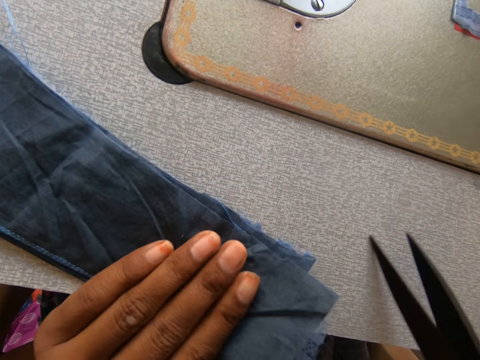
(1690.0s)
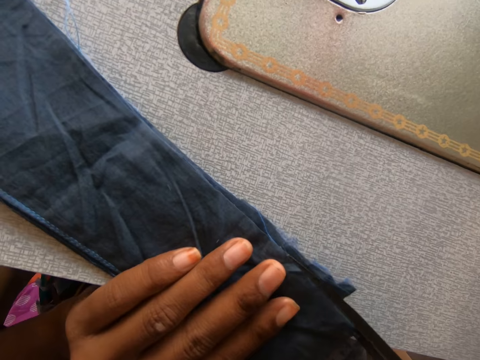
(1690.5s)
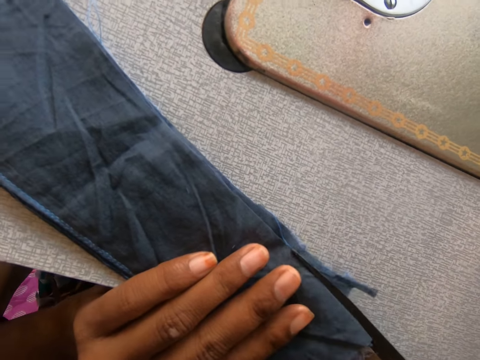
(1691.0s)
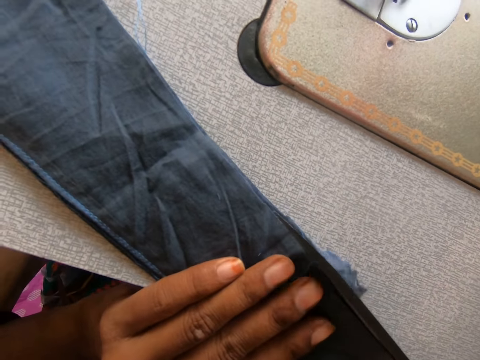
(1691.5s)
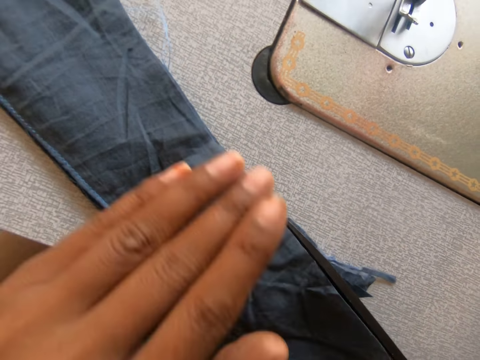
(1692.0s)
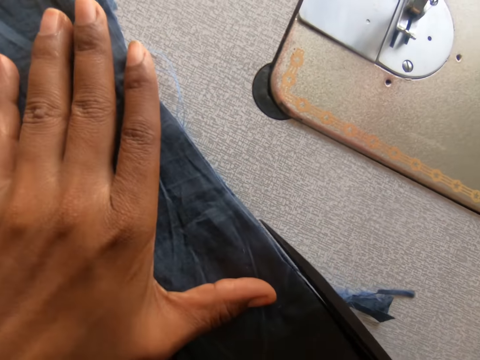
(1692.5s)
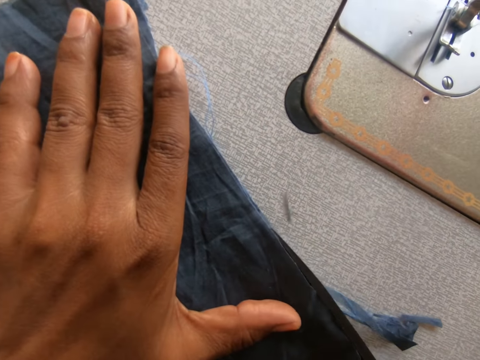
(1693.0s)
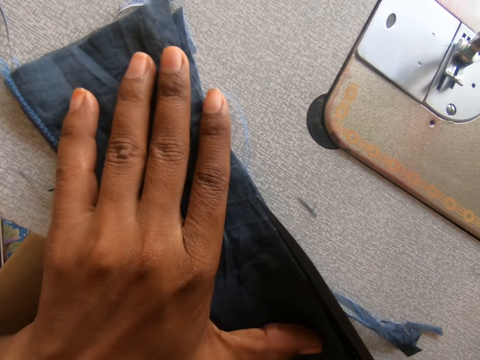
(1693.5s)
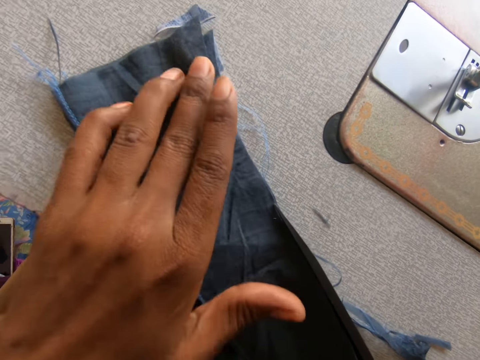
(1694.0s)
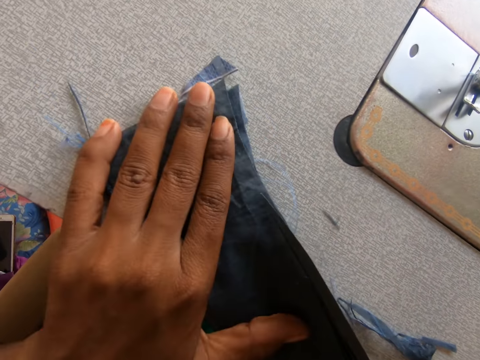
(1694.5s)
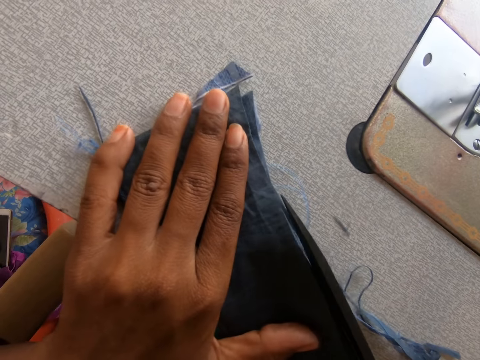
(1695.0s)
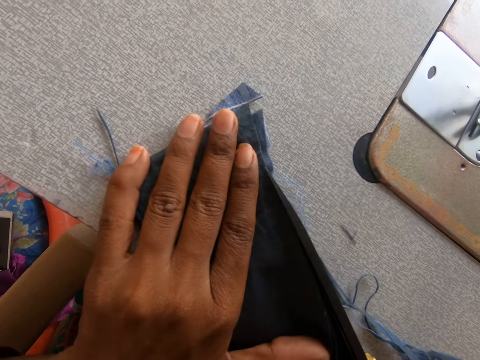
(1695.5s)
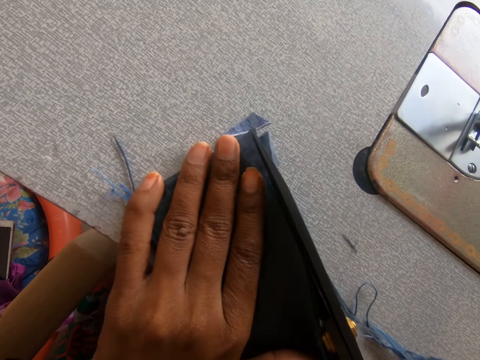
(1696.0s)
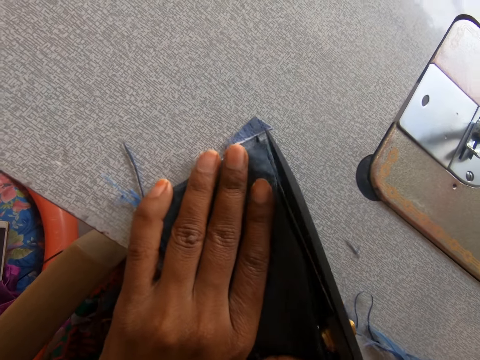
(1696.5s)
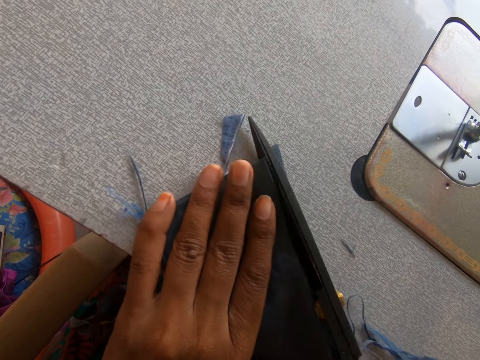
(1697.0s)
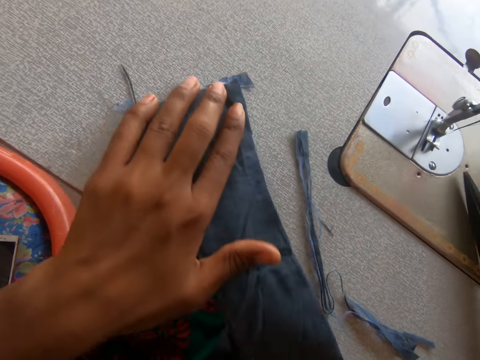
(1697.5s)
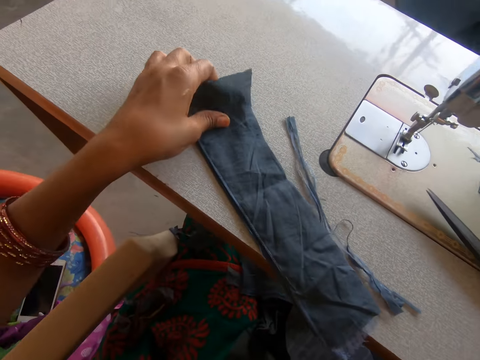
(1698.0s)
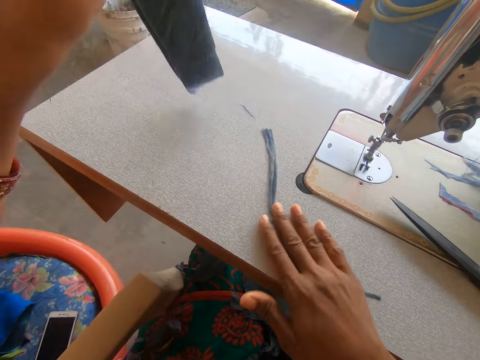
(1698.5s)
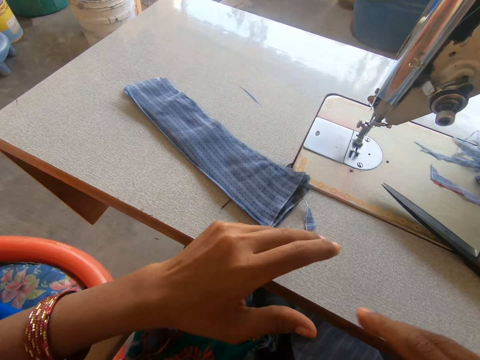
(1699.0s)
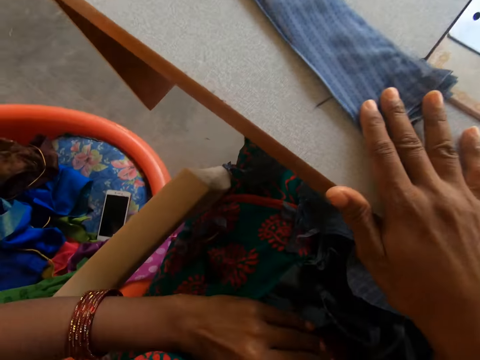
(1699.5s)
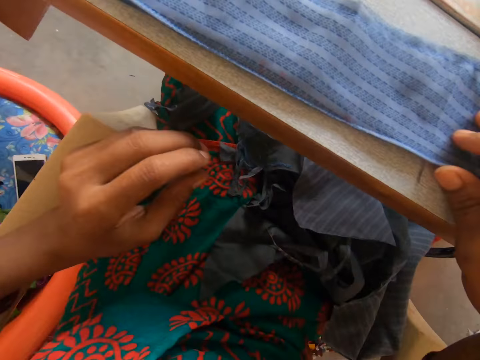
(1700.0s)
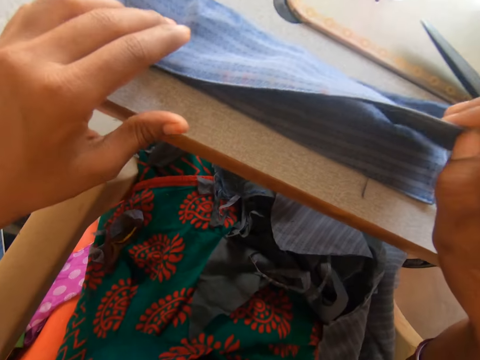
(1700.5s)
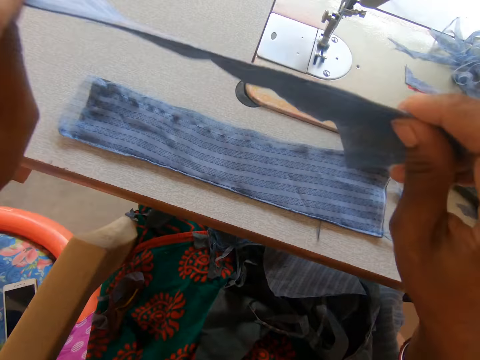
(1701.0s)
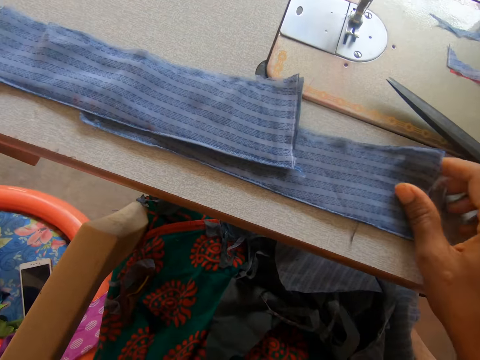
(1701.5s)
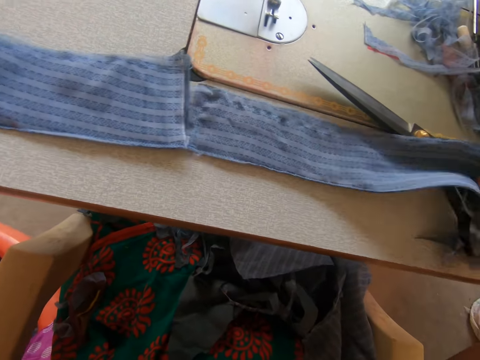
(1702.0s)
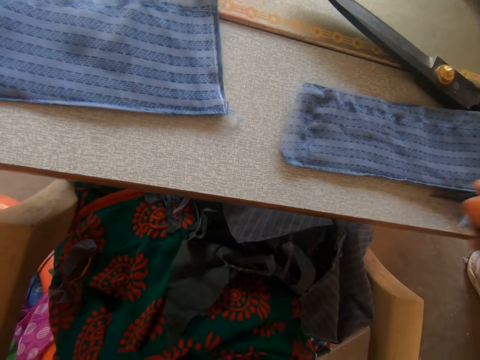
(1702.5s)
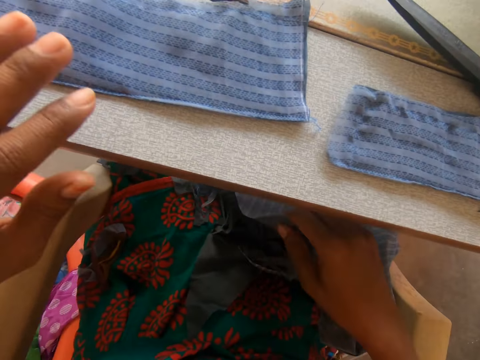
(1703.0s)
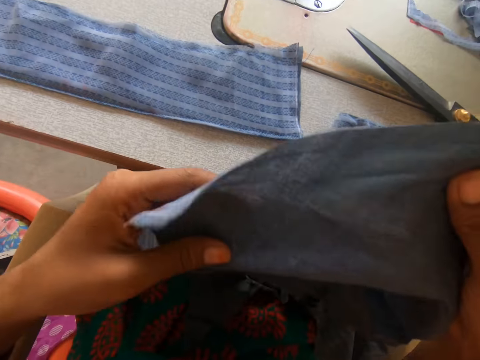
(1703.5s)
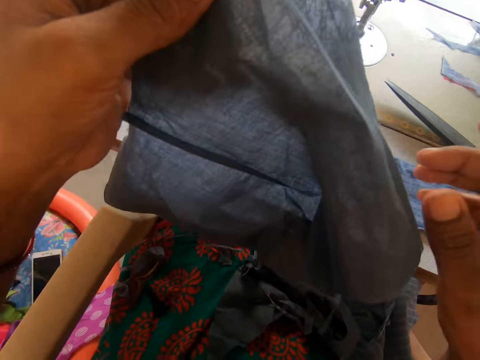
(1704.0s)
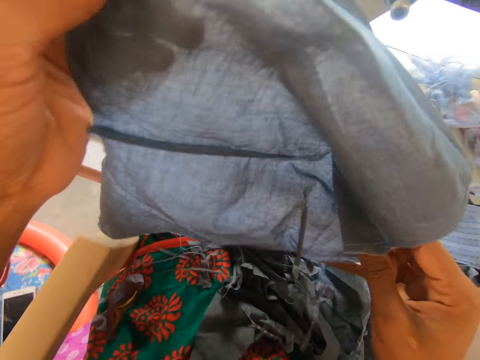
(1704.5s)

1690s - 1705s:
The camera wearer drops the pair of scissors on the sewing machine with her right hand. She flips a garment on the sewing machine. She separates the garment on the sewing table. She adjusts the cloths on the sewing machine. She picks up another cloth on her leg with her right hand.

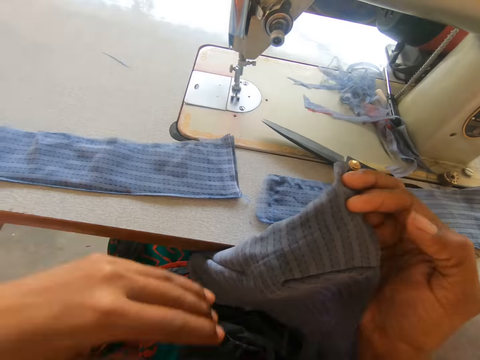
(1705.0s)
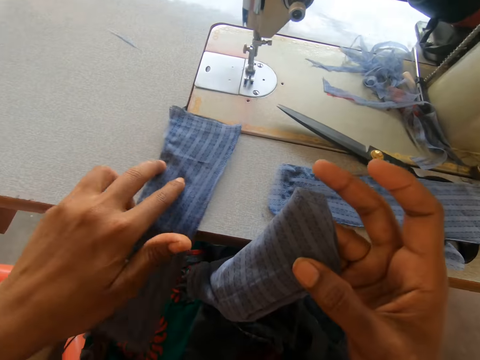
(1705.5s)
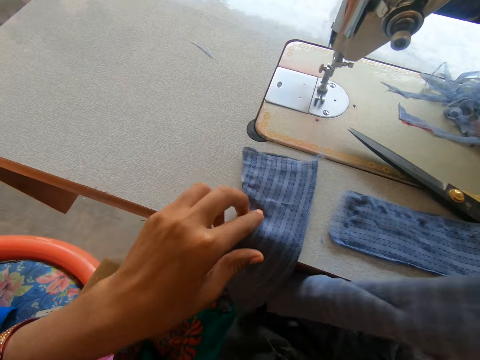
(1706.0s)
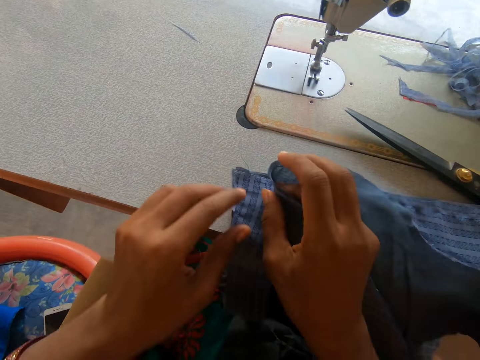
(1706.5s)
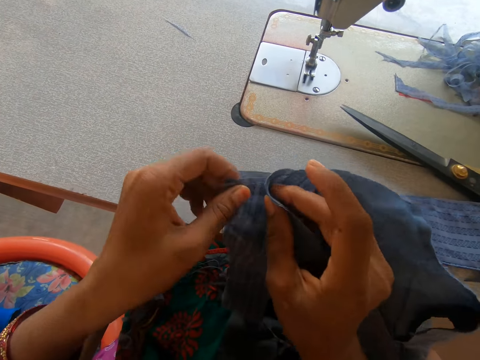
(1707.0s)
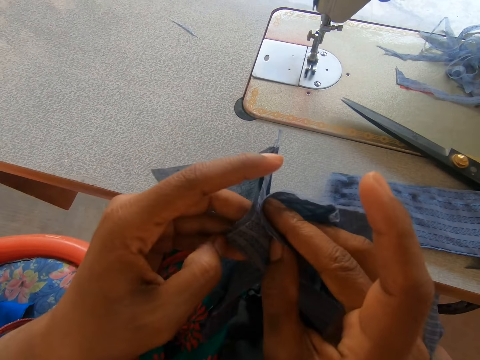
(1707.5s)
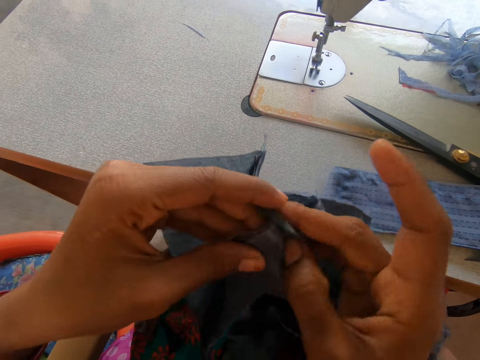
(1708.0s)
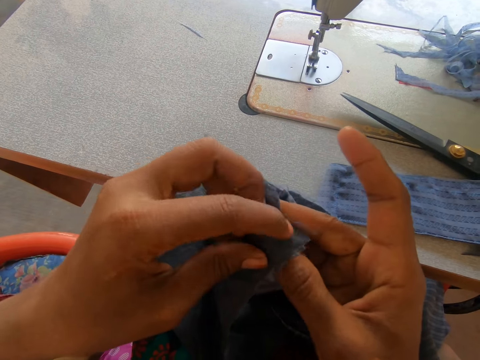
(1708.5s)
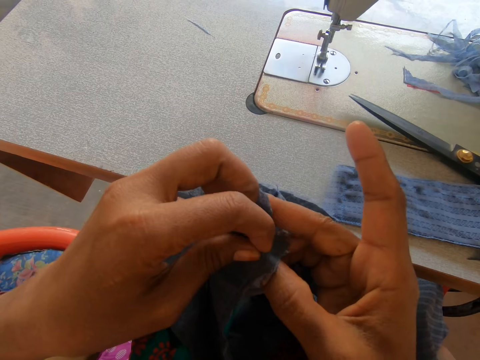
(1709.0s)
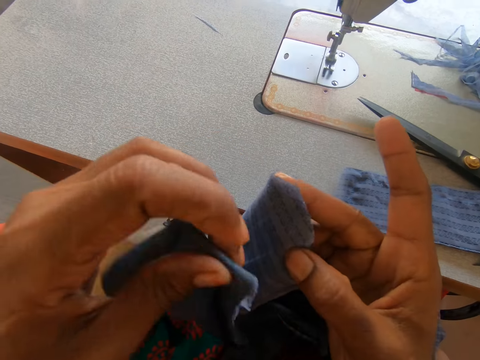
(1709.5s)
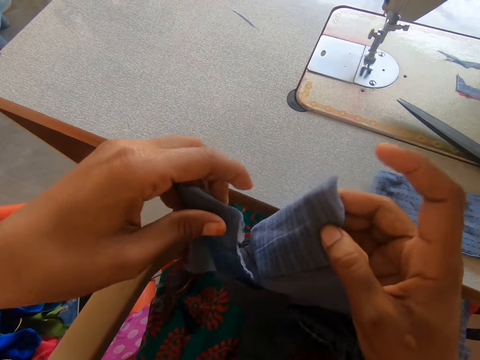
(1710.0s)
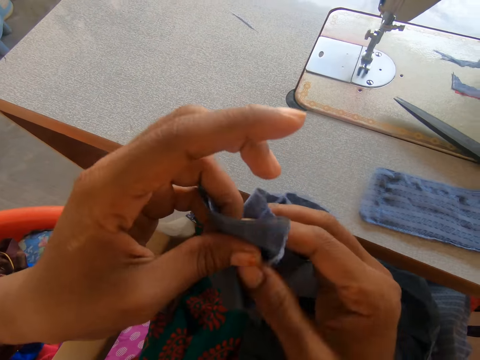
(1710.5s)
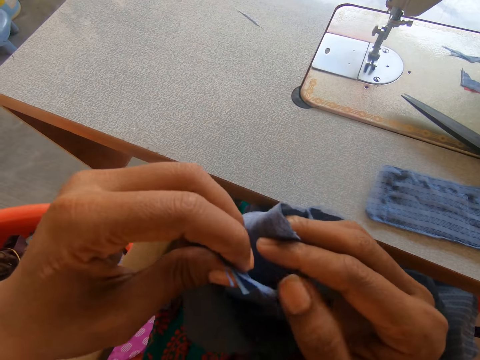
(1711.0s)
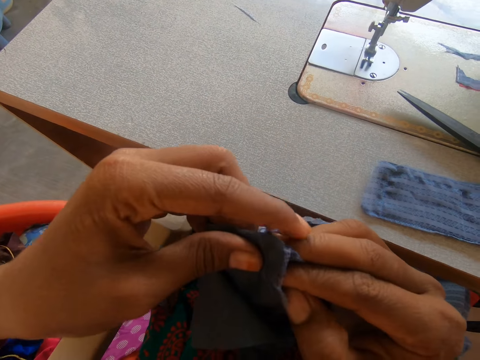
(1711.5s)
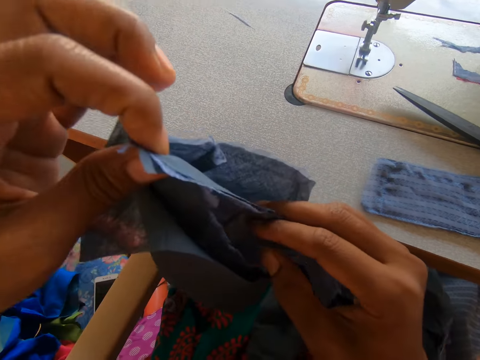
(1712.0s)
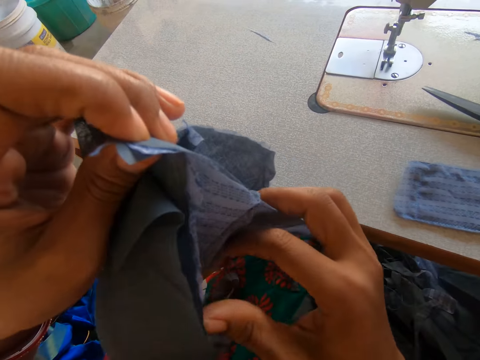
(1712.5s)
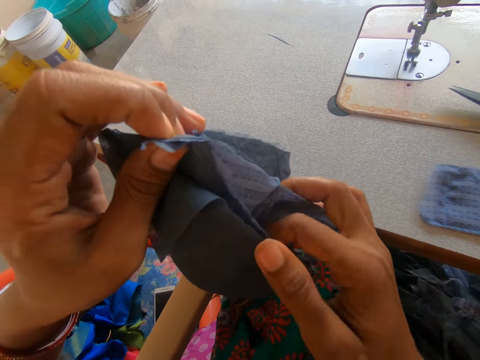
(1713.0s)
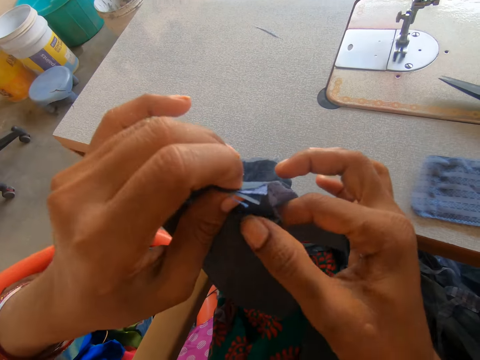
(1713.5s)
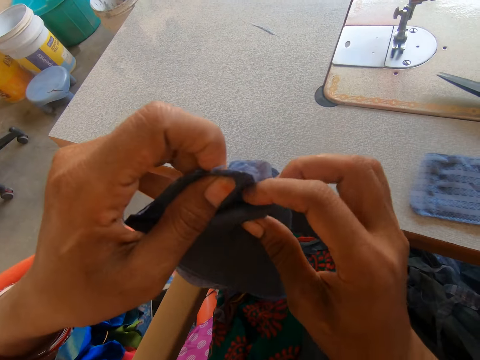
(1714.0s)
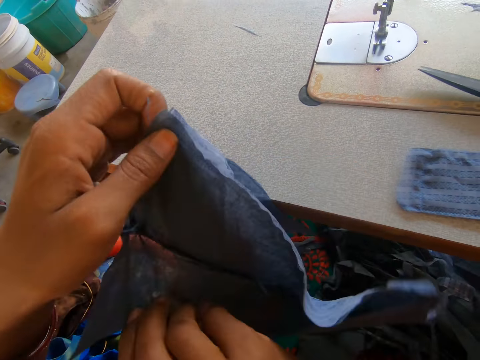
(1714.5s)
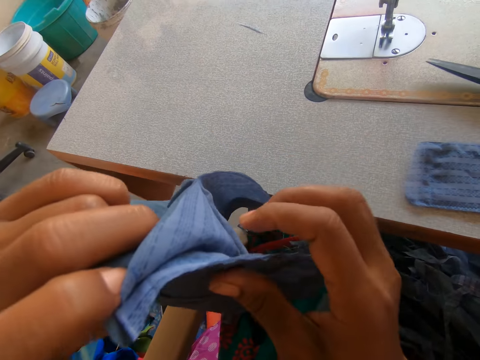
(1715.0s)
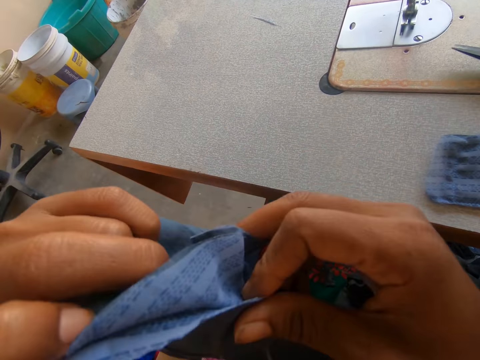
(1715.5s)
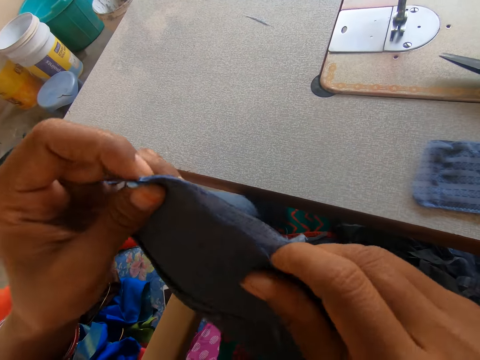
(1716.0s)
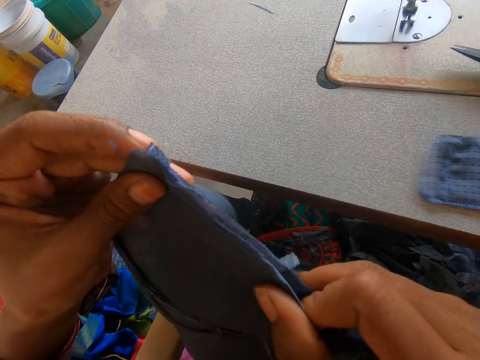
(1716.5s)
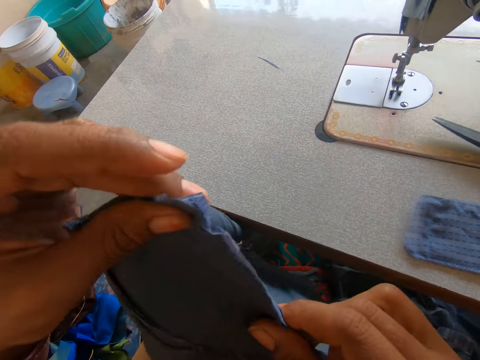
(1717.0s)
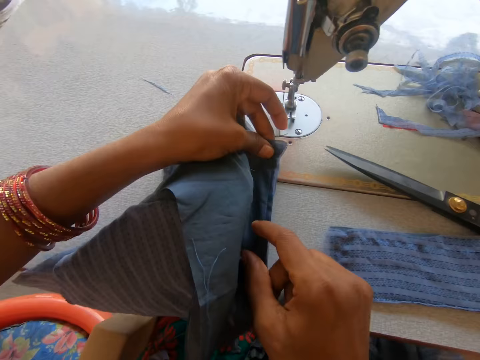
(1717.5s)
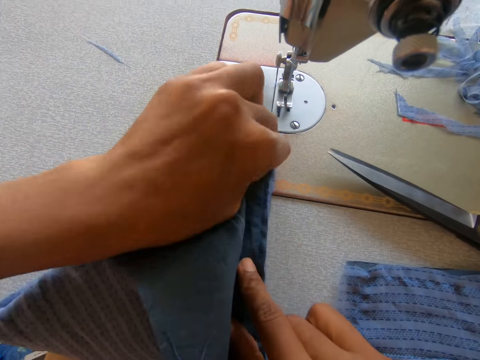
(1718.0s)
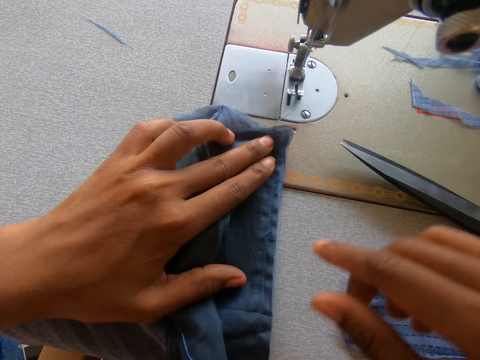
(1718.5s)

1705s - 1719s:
The camera wearer places a garment on a garment. They join the cloths together. They place the garment on the sewing machine.
